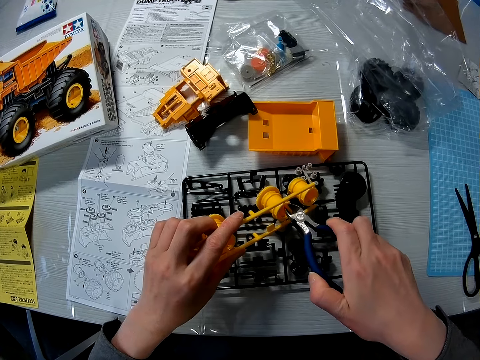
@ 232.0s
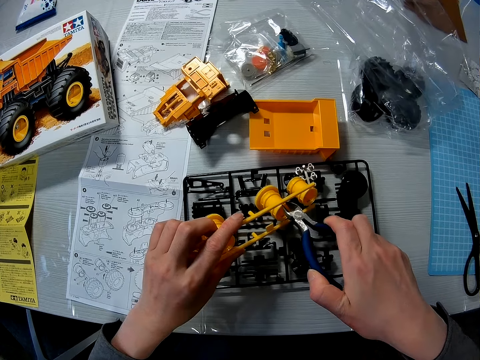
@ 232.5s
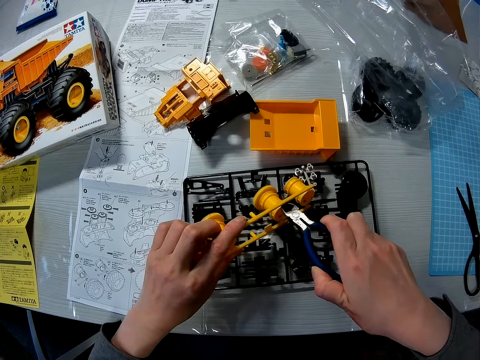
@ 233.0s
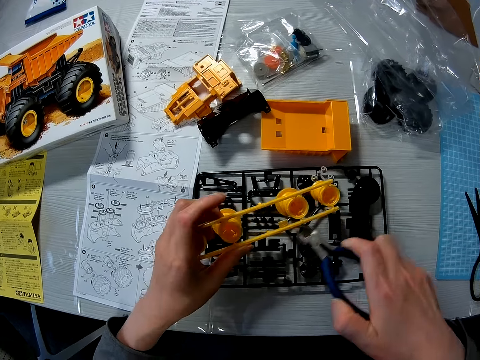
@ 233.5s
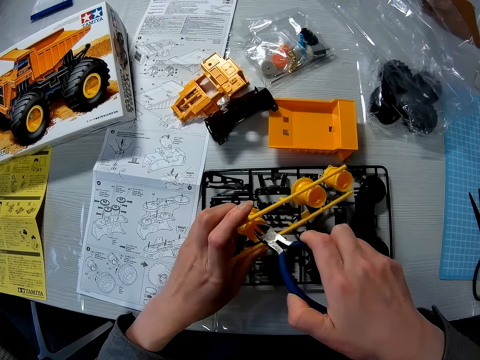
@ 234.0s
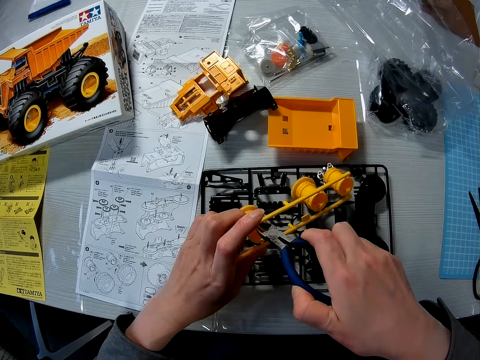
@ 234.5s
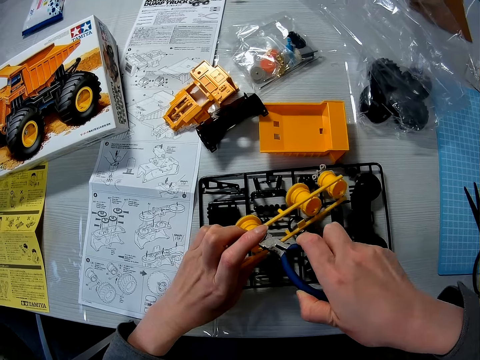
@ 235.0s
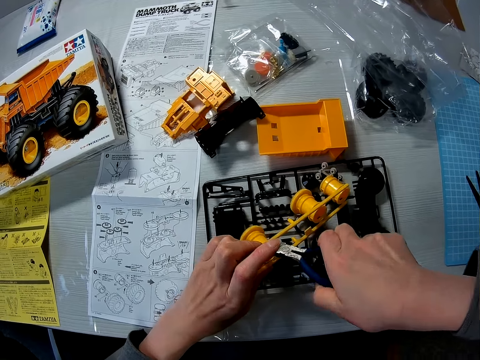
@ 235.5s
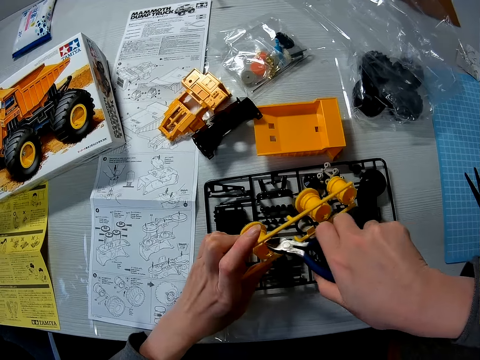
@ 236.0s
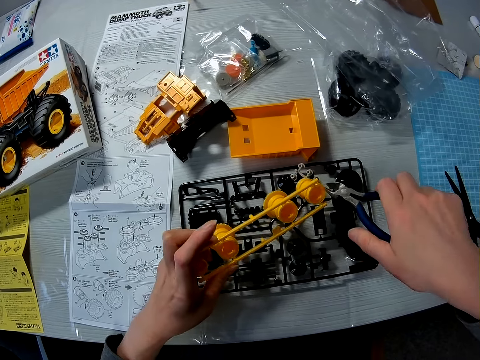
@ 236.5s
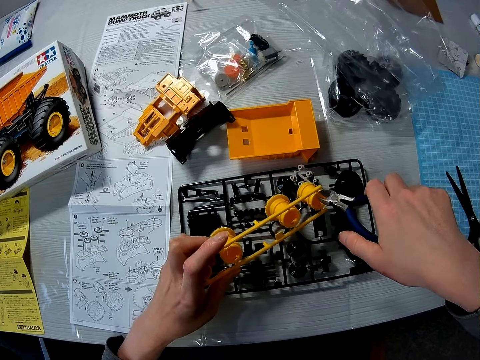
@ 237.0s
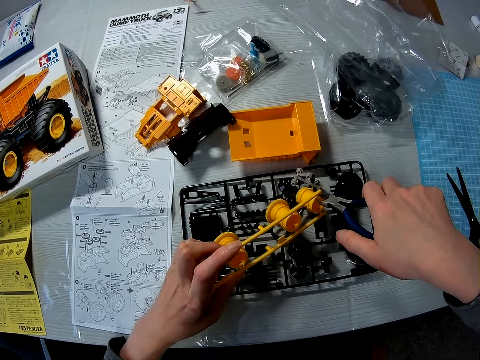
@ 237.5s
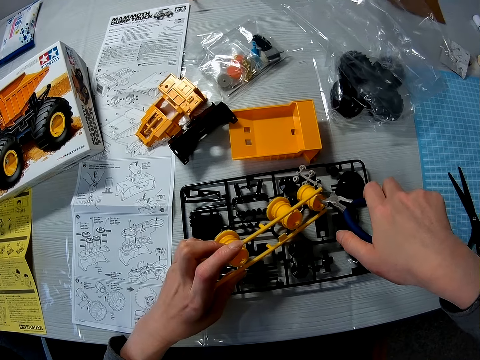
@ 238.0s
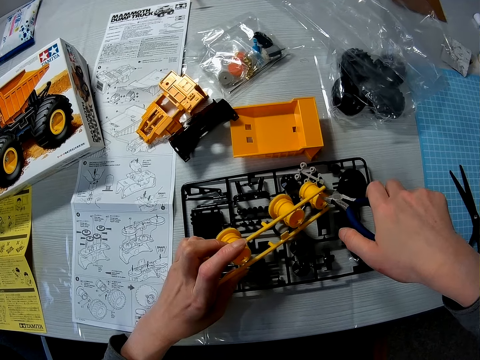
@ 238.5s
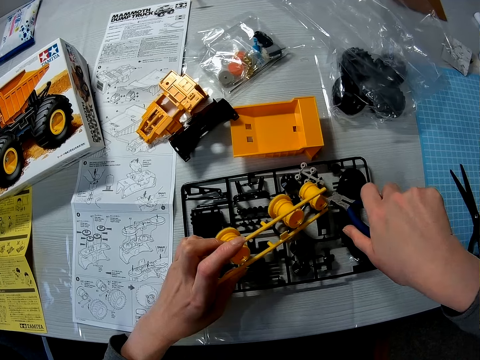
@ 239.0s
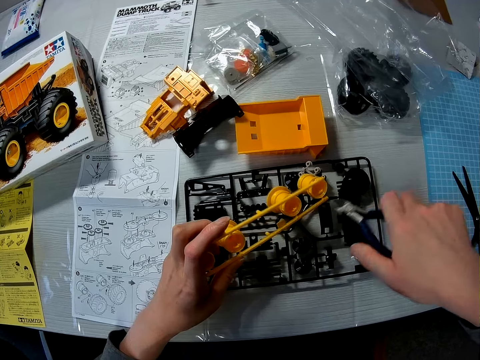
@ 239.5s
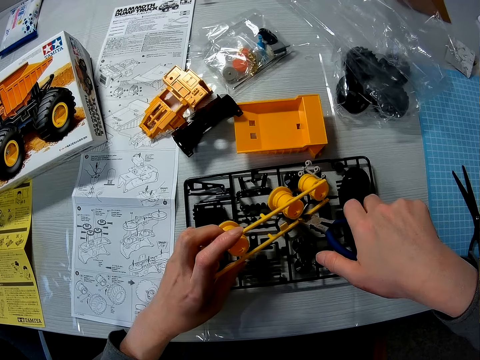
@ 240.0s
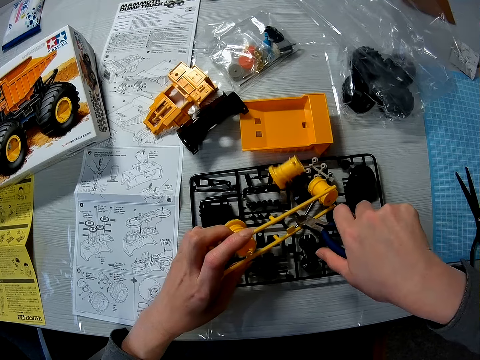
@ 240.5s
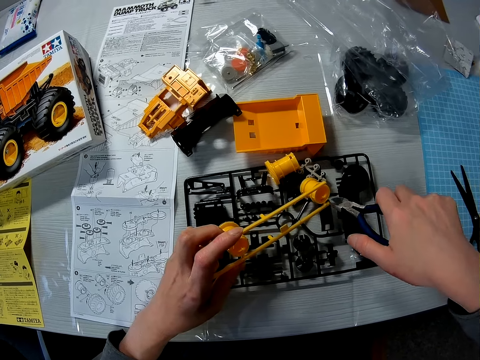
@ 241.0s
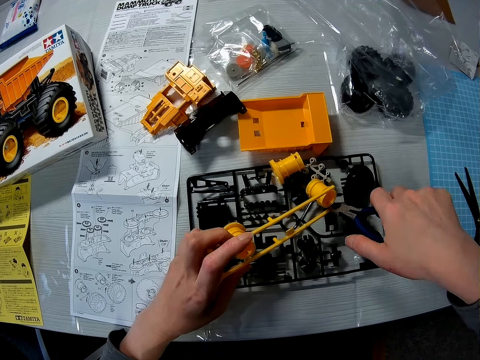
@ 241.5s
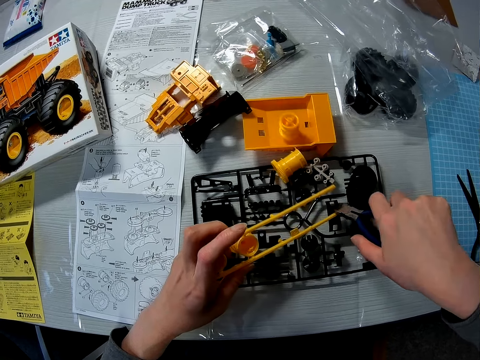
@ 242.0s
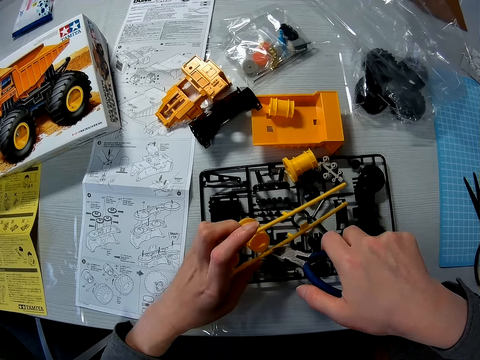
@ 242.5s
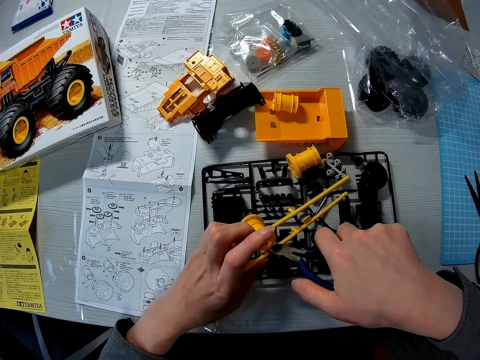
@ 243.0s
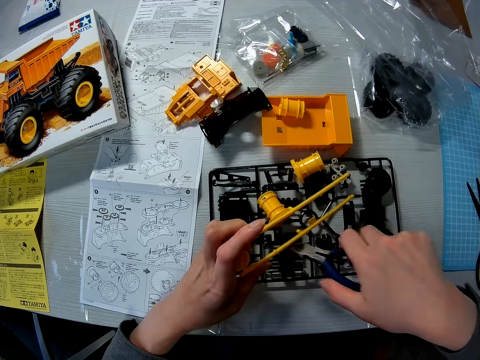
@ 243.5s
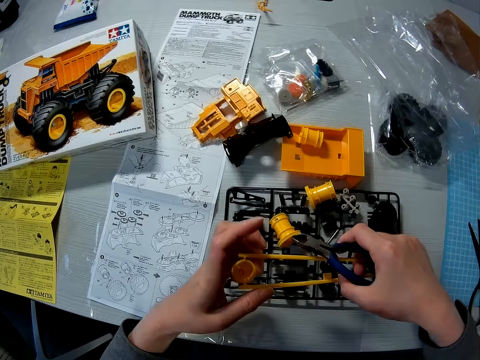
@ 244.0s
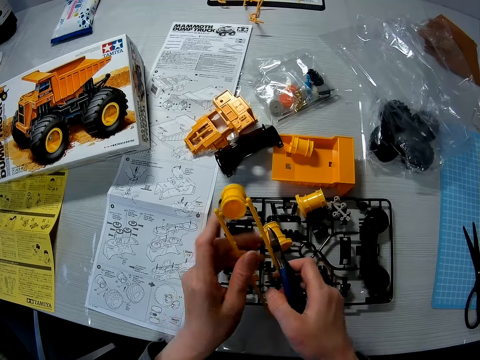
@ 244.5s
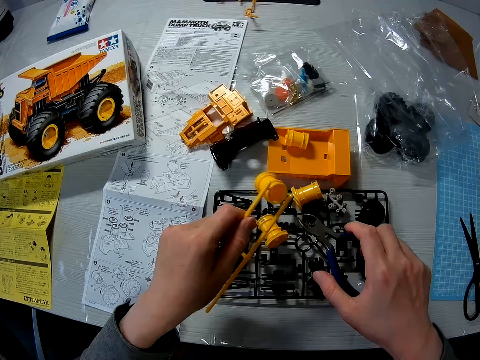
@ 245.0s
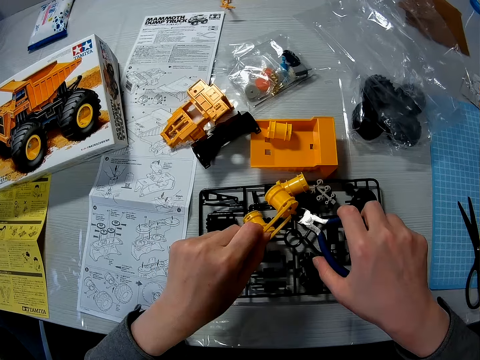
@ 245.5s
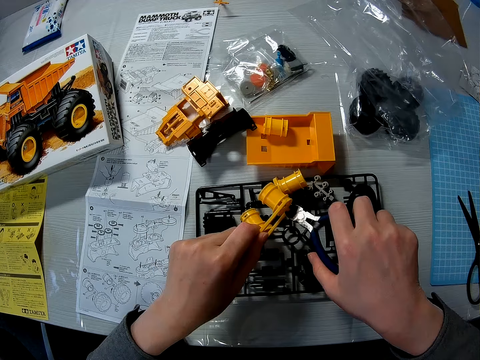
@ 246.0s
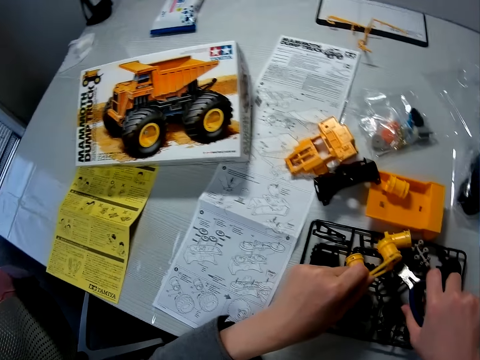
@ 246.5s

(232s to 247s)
The camera wearer cuts out each rim of the toy truck with the plier.

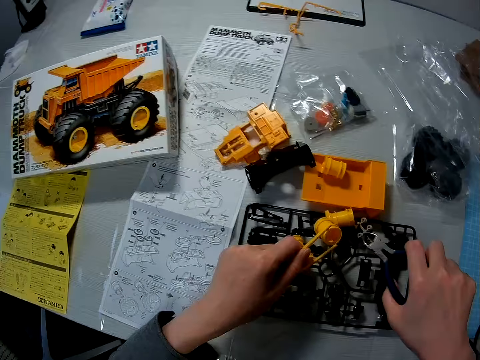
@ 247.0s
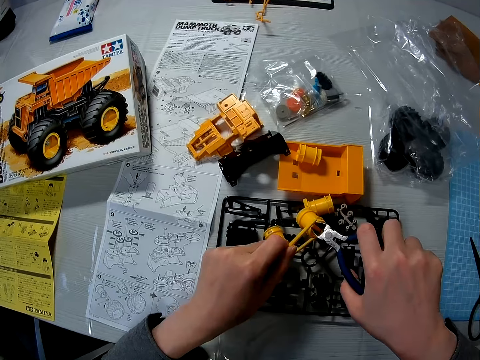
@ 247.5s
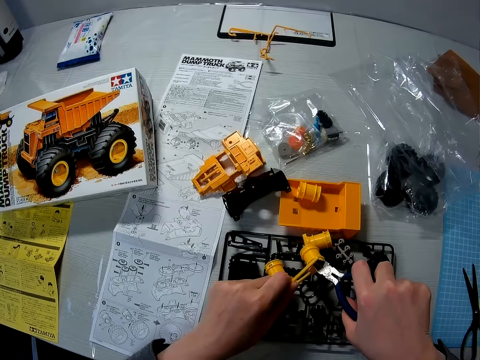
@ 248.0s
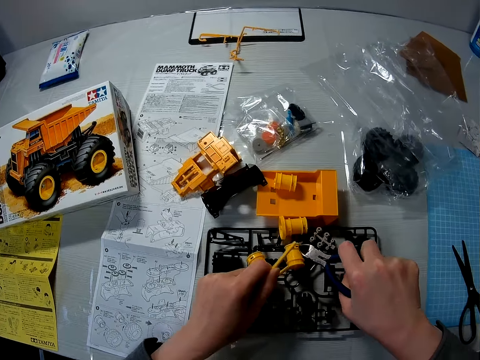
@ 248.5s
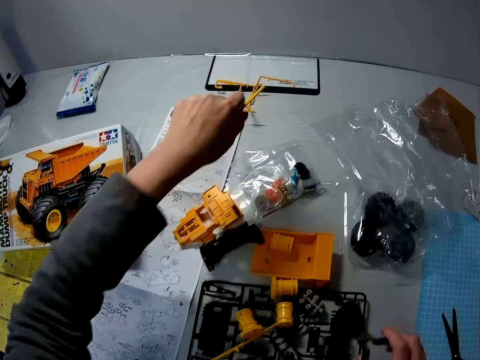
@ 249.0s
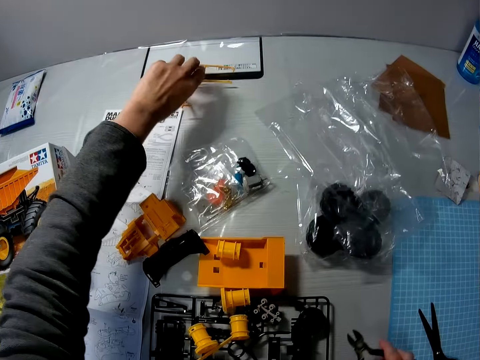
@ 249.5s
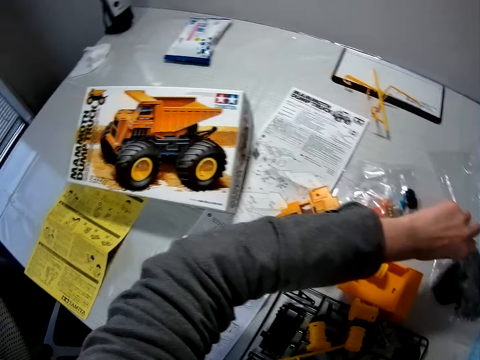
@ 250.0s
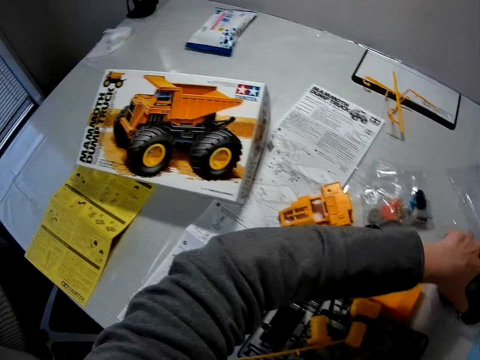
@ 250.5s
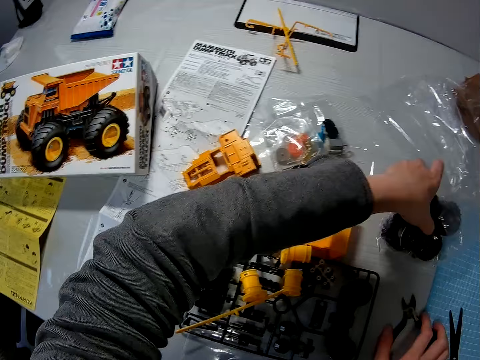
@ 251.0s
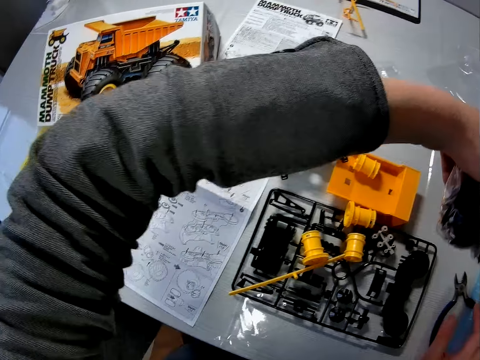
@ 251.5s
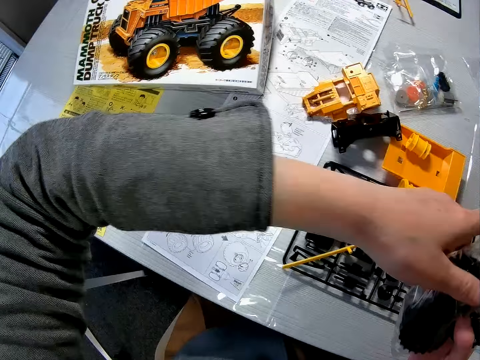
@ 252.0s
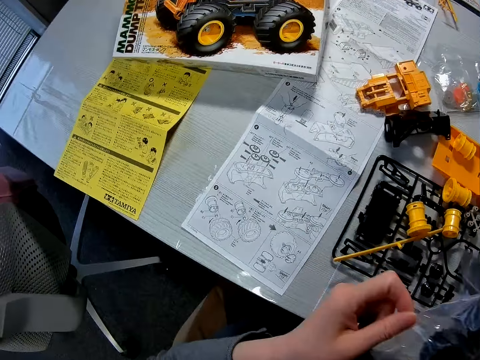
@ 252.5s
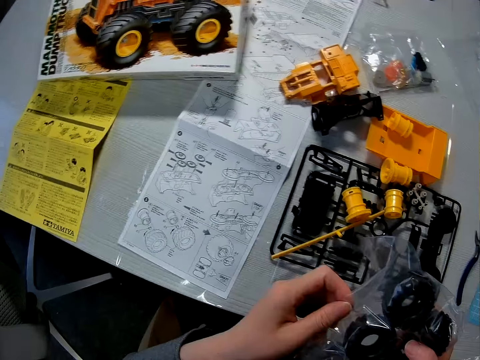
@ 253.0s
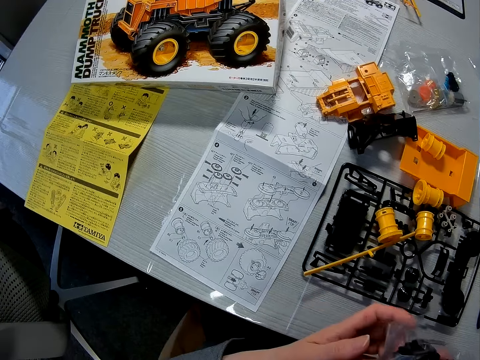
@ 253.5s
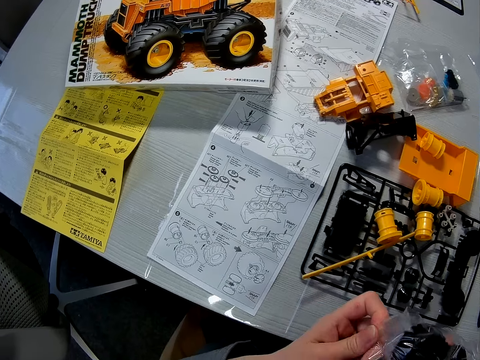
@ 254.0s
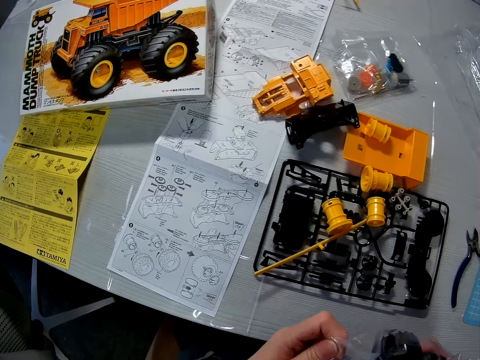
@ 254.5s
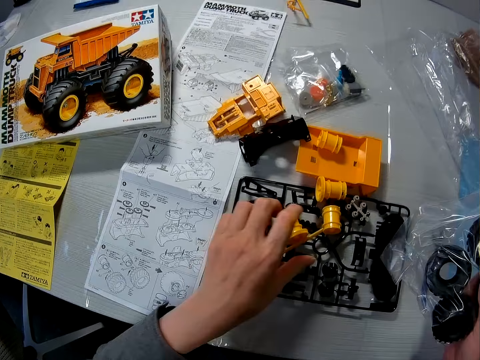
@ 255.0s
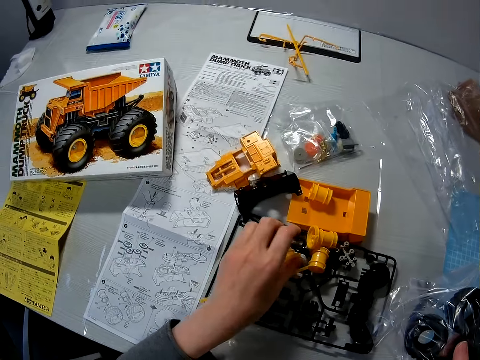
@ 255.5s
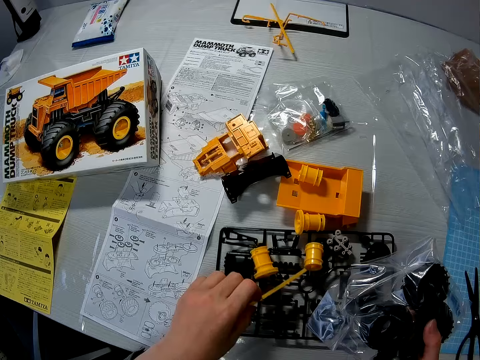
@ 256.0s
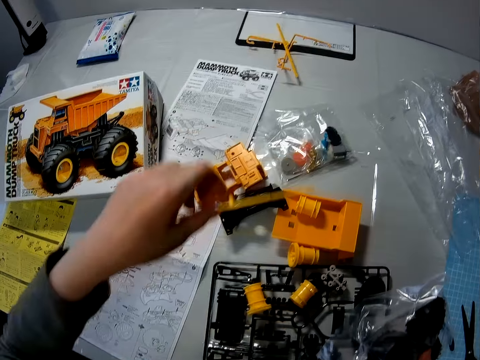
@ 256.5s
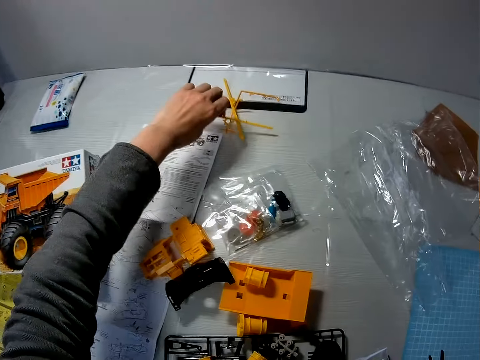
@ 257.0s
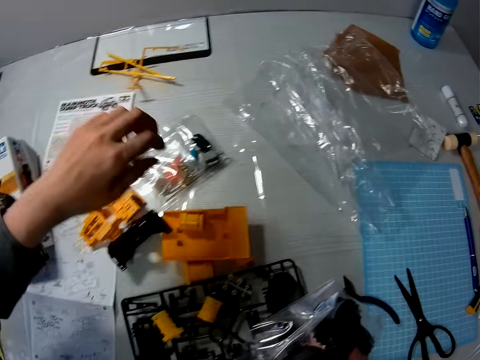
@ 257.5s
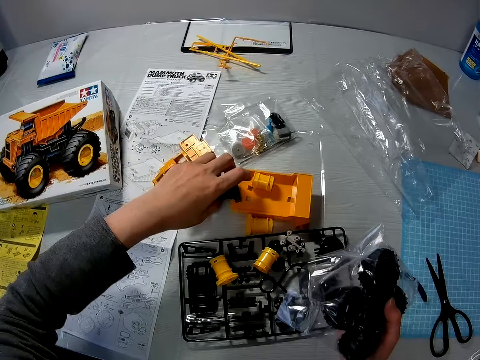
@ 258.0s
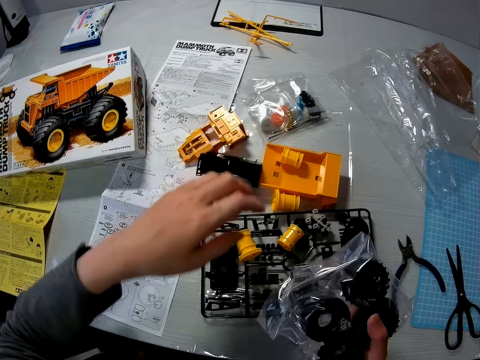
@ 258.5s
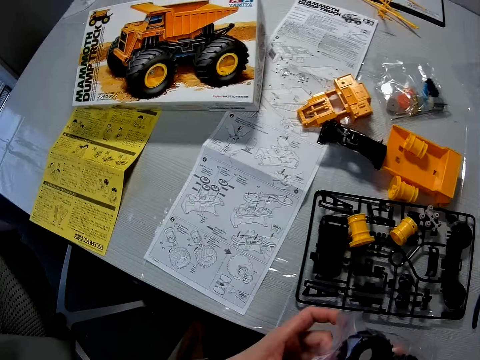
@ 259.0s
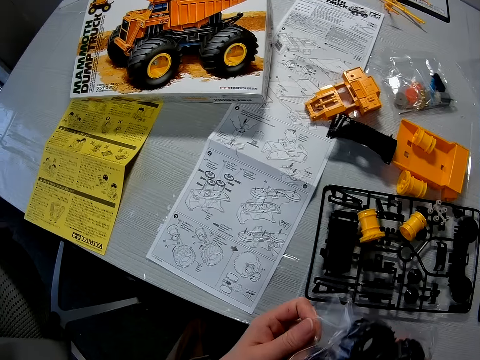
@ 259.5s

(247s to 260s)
The camera wearer drops a plastic of the rims on the table. He picks a pack of tyres with his left hand. He picks a second plastic of the rims on the black component set with his left hand. He drops the second plastic of the rims on the table. He adjusts the front bumper of the toy truck with his left hand.
